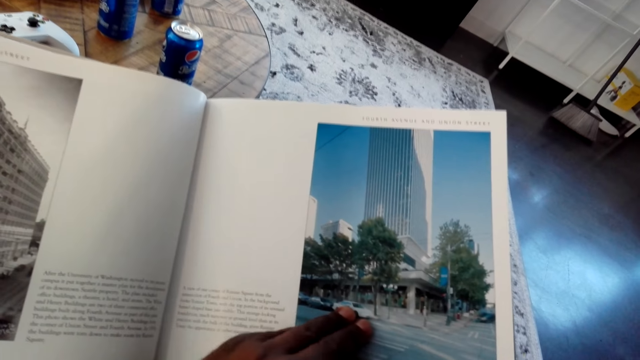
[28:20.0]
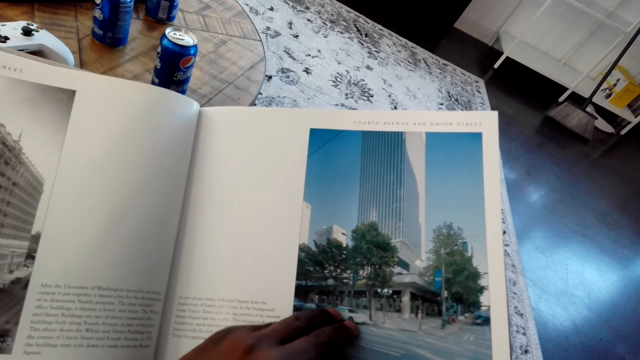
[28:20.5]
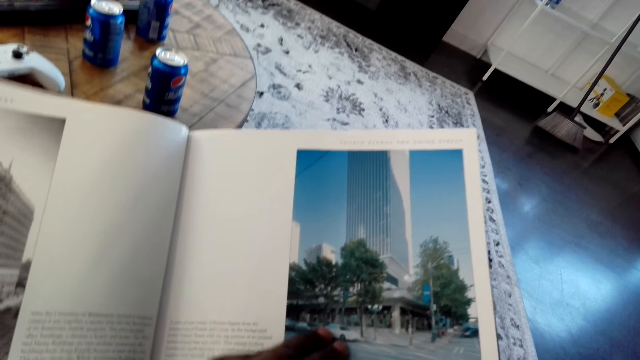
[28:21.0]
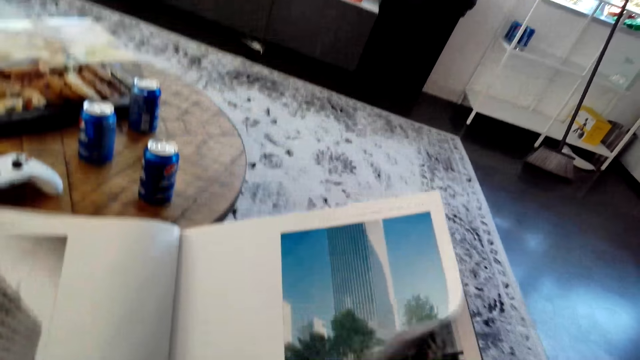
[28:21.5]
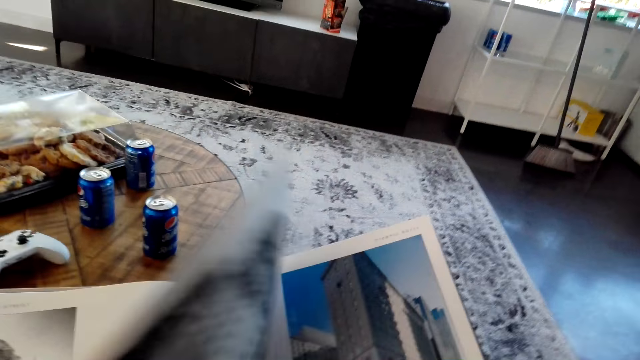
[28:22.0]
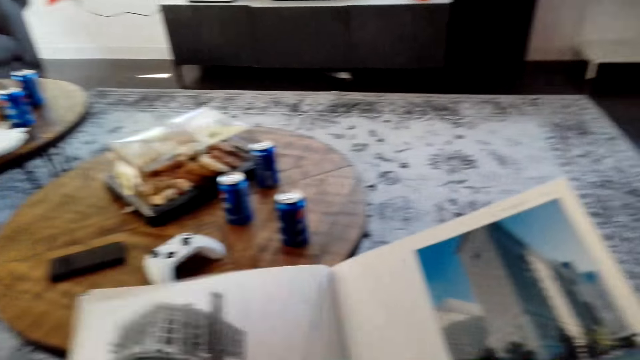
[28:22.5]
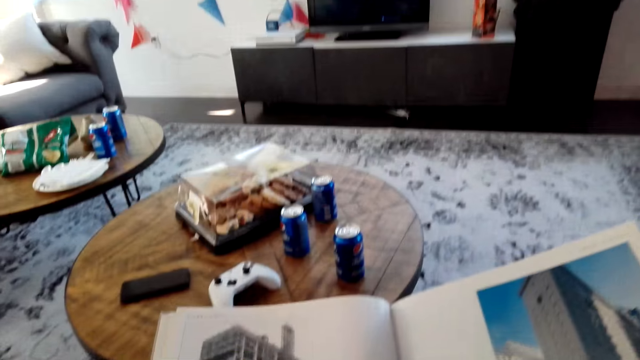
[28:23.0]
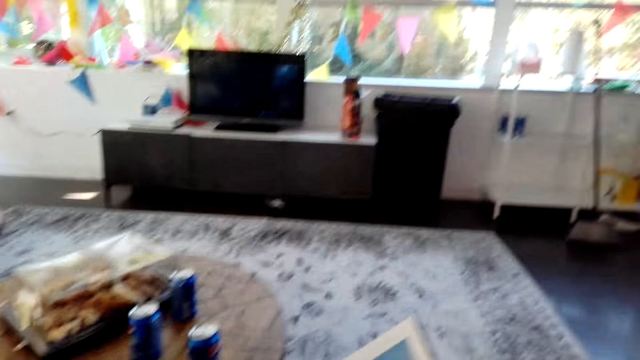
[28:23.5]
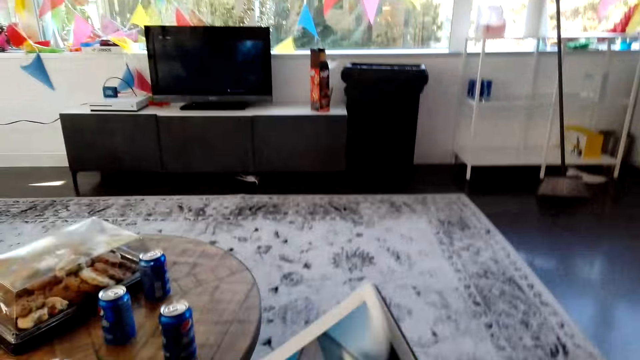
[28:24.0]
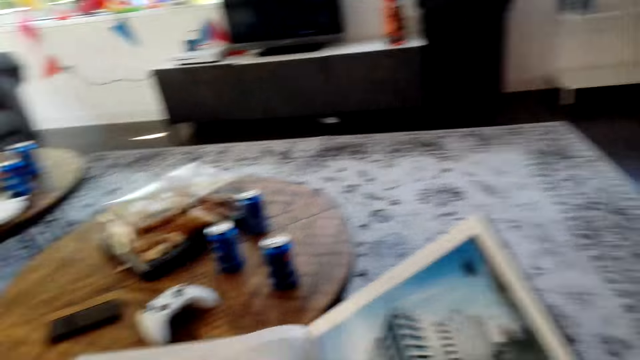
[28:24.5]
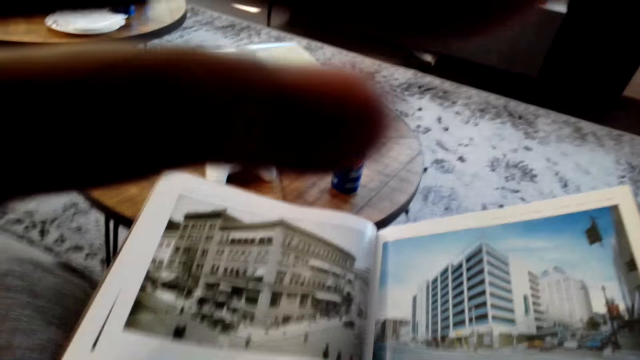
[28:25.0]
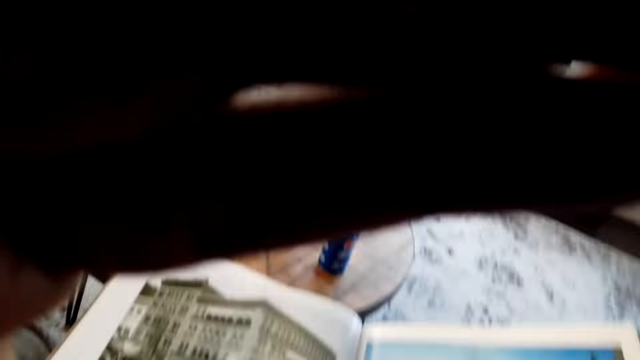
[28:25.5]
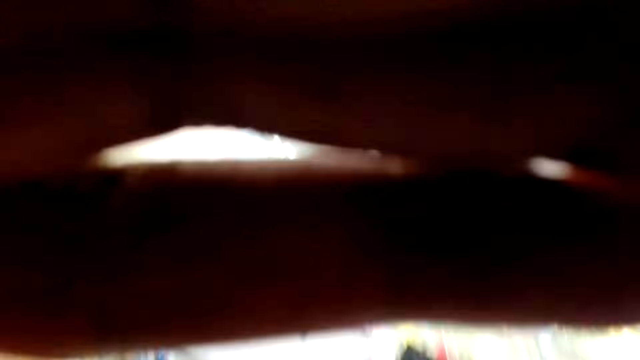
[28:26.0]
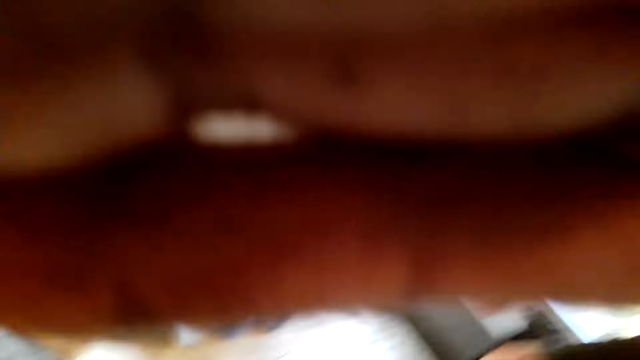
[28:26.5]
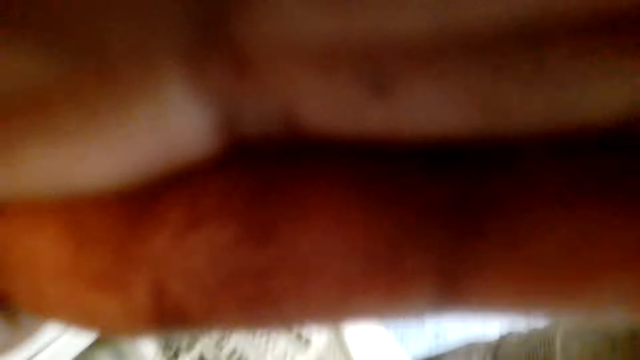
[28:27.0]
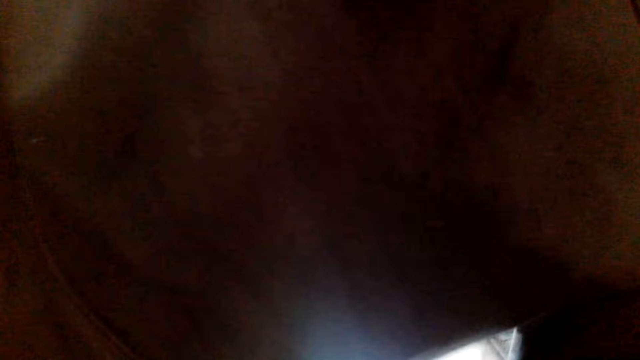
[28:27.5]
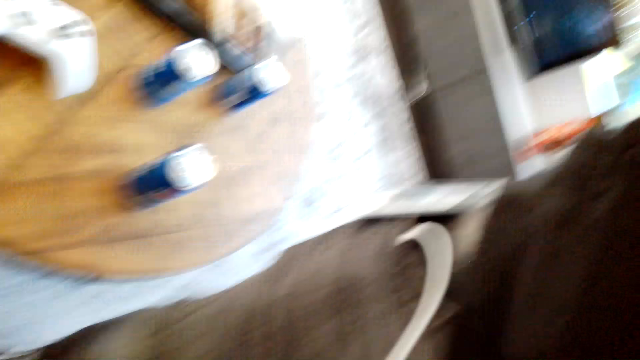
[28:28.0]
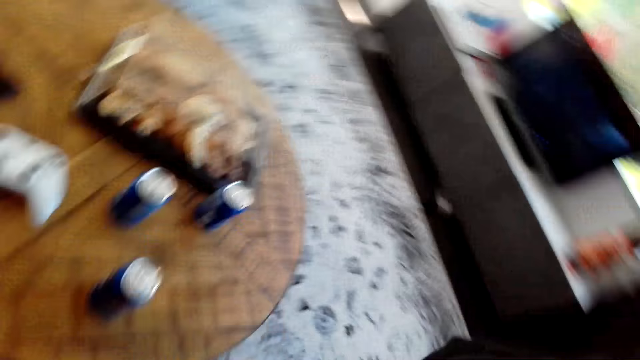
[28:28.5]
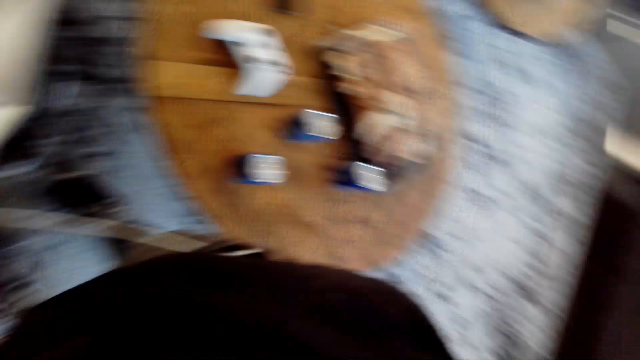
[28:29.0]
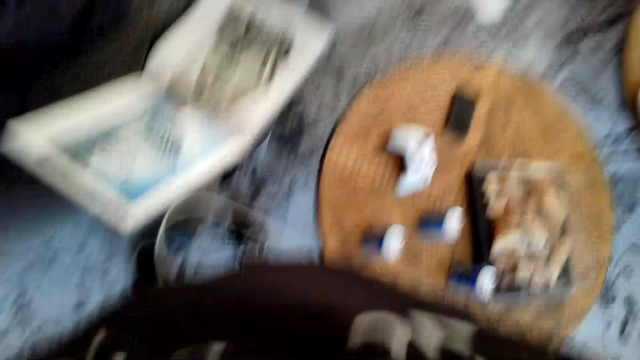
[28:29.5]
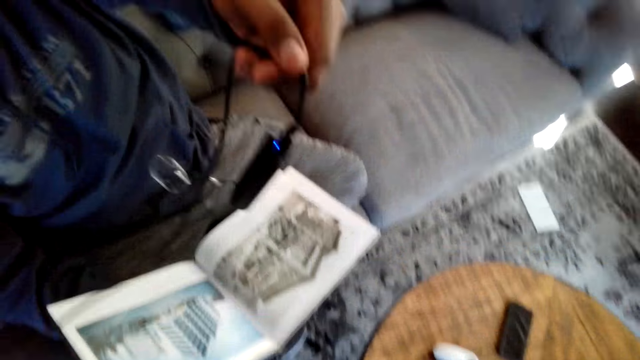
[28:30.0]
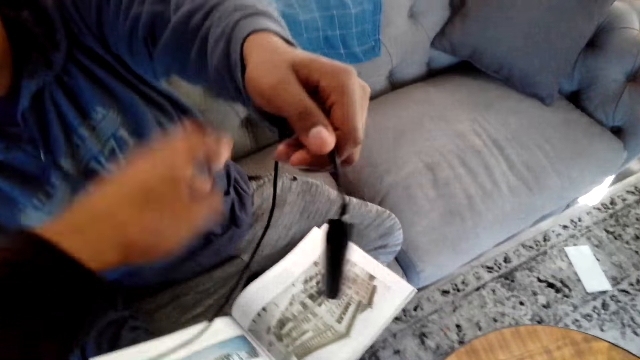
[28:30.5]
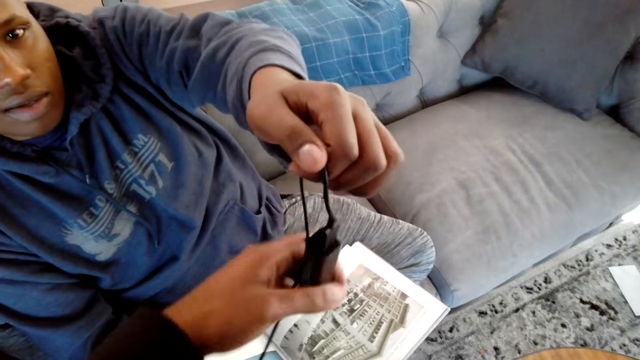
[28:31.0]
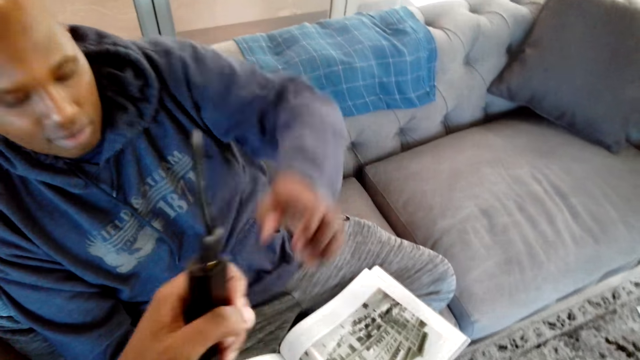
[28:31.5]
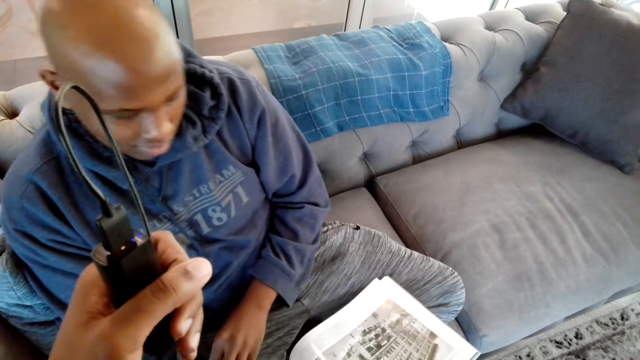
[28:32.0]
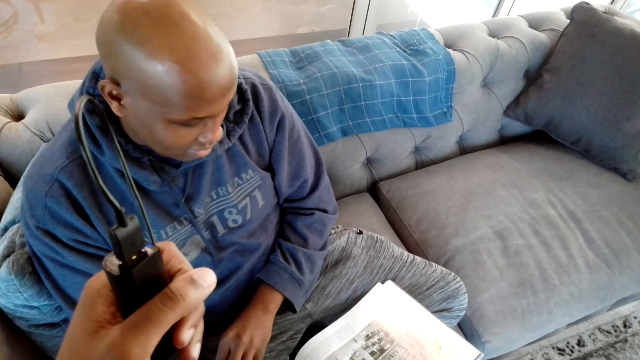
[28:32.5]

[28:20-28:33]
The camera wearer flips the page. They dialogue with a person. They read a magazine. They dialogue with the person. They flip the page. They touch the camera. They fix the face camera. They dialogue with the person. They take something from the person. They remove the face camera.
